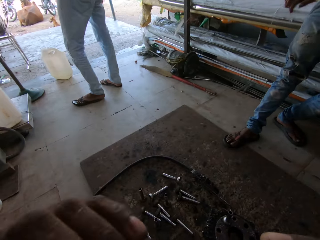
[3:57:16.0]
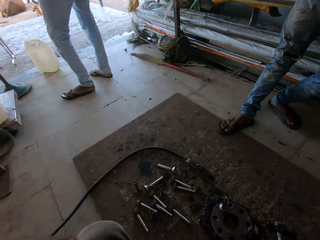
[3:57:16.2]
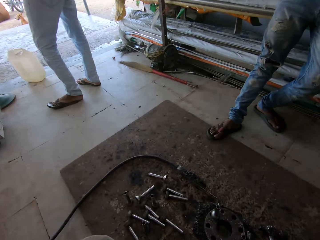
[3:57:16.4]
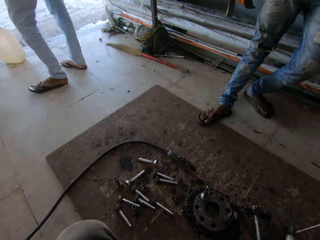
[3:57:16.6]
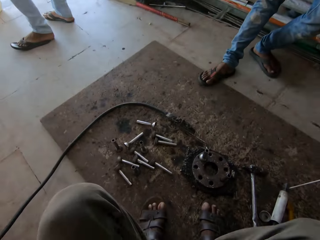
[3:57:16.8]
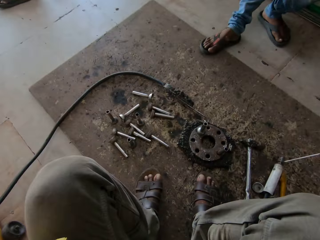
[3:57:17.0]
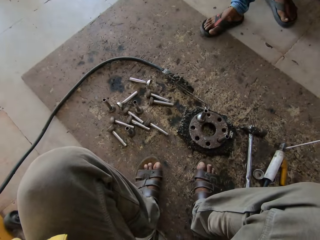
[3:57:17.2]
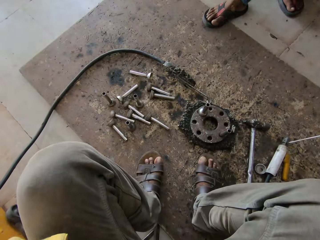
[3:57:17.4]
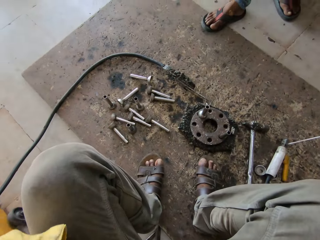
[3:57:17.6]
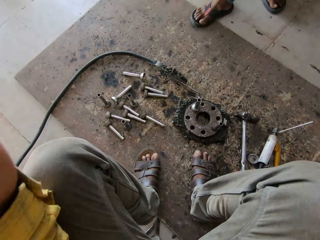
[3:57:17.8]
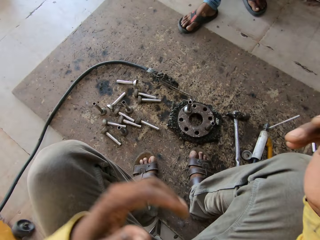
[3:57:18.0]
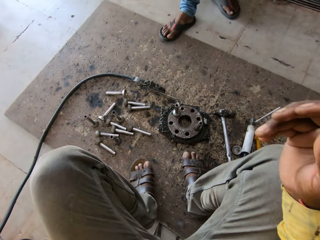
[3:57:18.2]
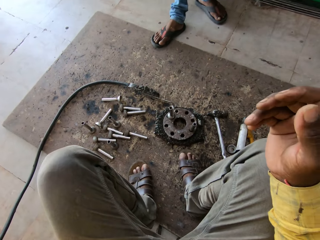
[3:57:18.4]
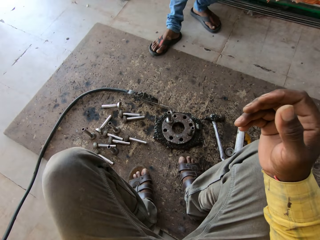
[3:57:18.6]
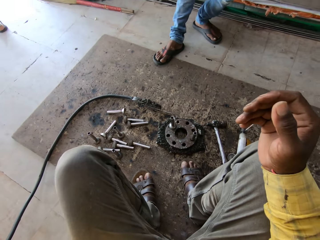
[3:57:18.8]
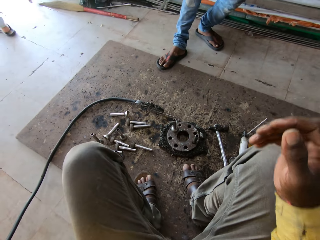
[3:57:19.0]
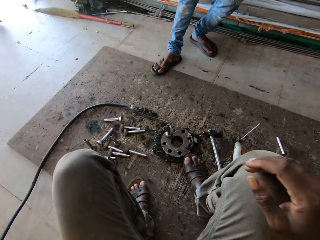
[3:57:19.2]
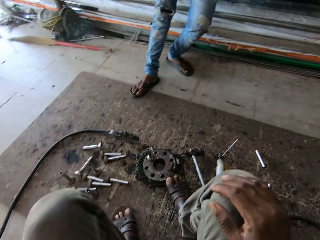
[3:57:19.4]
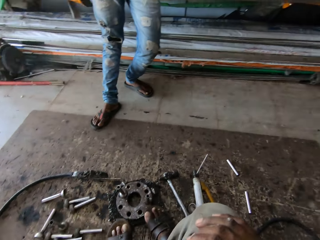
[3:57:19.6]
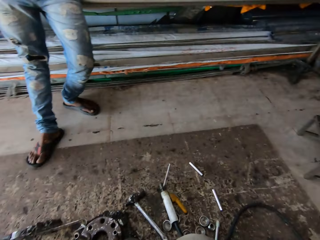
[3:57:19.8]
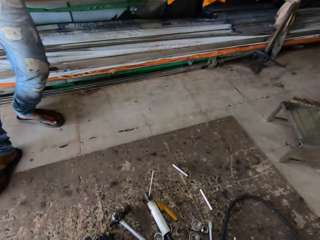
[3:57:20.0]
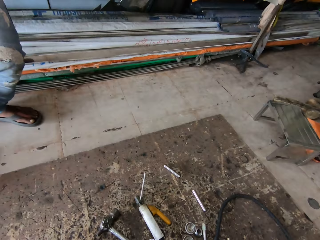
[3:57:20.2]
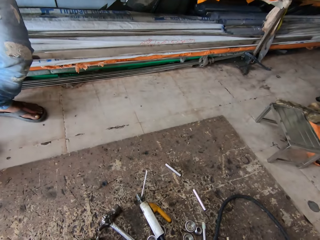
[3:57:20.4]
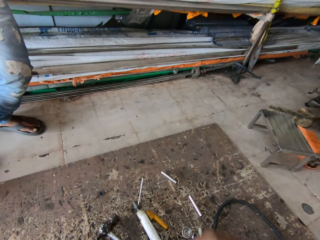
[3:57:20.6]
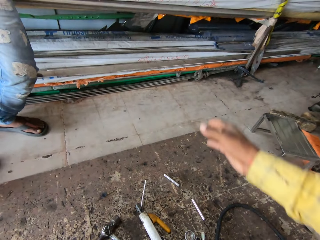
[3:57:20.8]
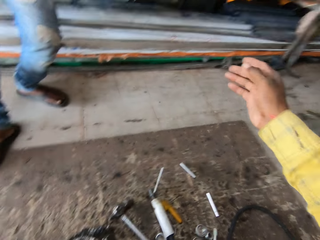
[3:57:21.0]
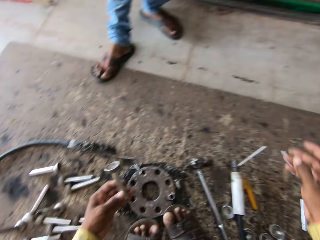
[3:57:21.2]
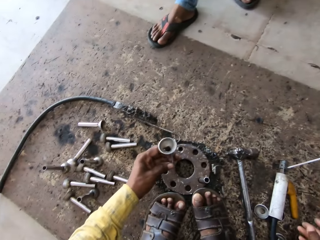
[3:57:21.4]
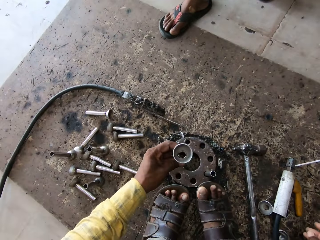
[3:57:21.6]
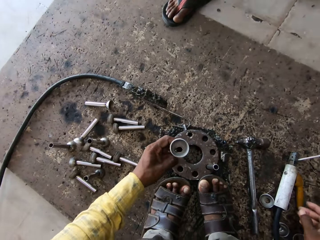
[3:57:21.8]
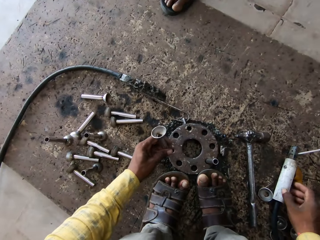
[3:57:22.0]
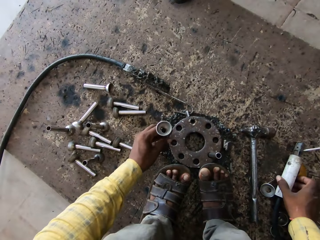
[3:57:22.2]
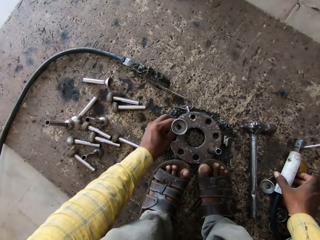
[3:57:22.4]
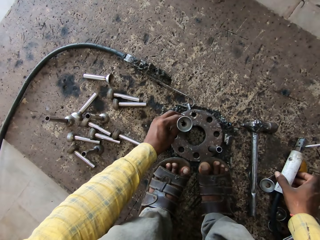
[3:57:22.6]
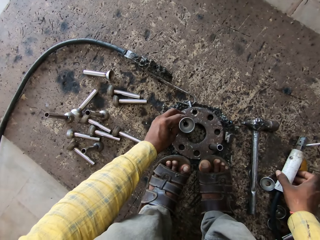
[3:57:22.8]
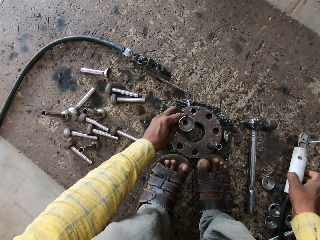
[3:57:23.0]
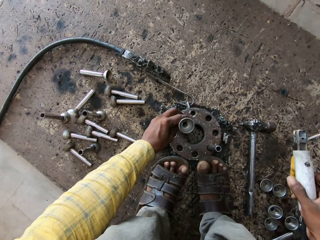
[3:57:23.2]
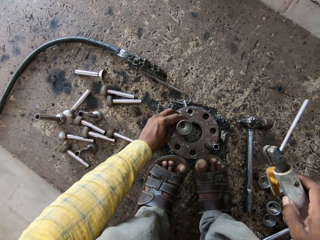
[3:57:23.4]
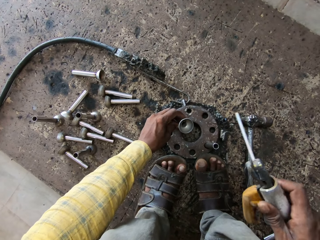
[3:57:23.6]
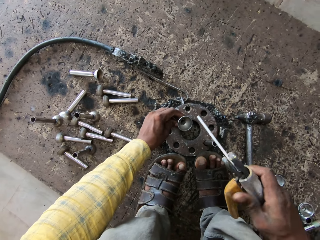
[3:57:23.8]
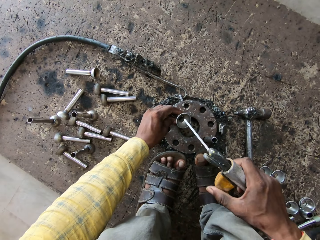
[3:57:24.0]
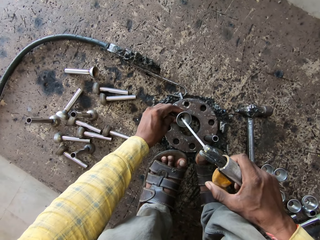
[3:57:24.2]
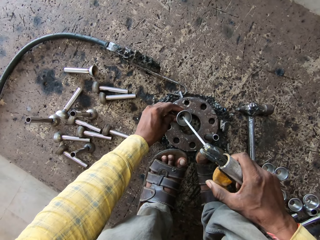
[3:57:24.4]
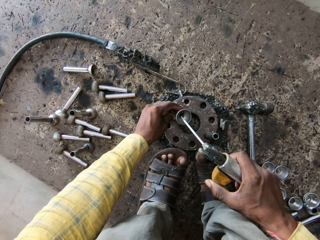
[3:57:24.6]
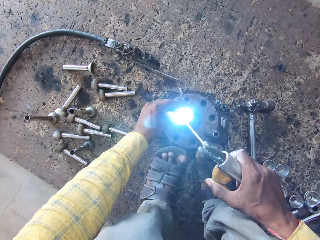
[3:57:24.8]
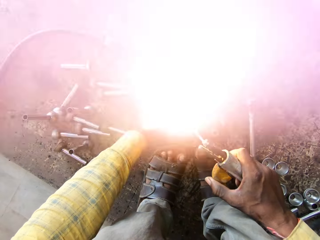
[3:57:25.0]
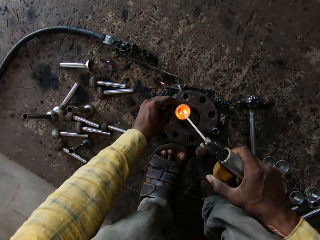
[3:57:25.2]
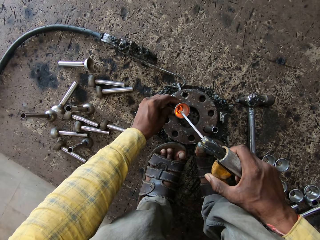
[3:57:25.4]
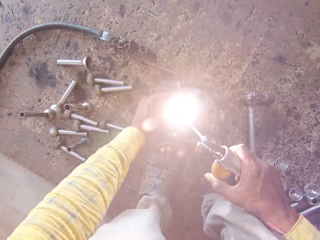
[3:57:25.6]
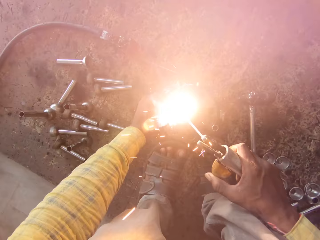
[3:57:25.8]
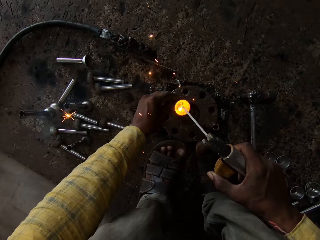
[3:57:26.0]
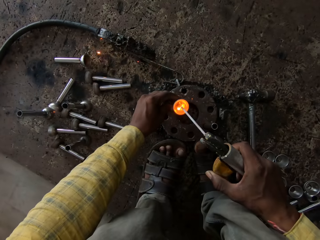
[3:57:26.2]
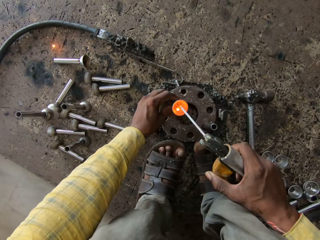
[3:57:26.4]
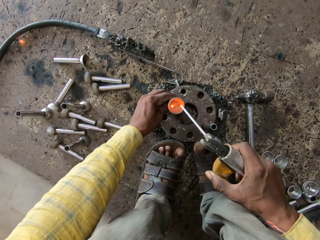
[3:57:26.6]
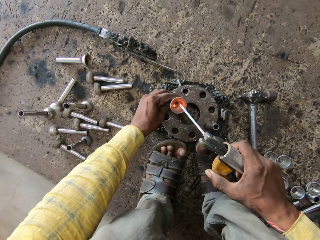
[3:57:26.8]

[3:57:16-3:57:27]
The camera wearer moves a hand. They wear the glasses, look around, and move a hand. They hold a stamped flange nut. They pick up the welding machine. They burn the stamped flange weld nut.

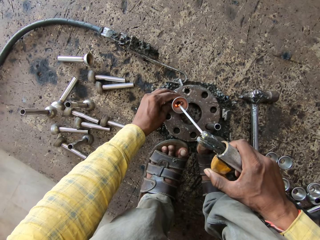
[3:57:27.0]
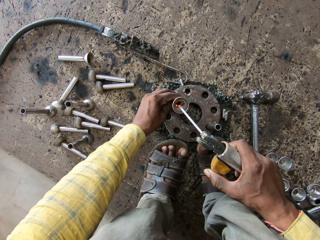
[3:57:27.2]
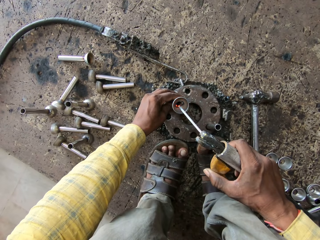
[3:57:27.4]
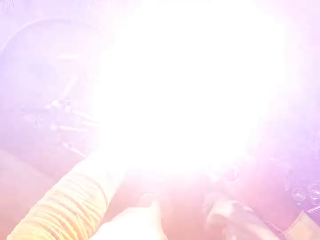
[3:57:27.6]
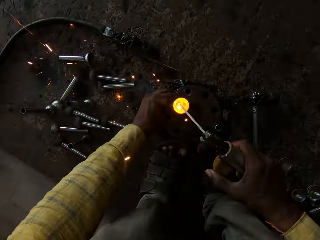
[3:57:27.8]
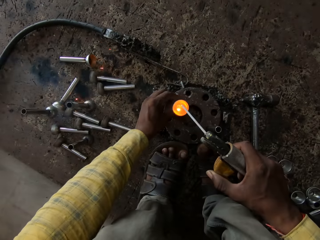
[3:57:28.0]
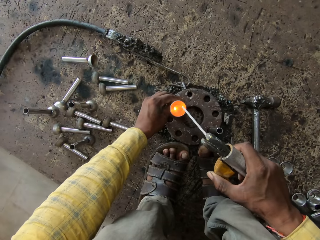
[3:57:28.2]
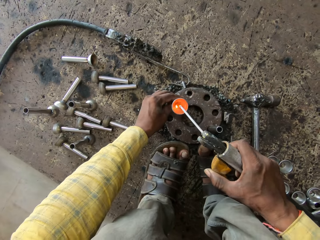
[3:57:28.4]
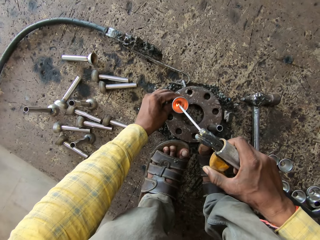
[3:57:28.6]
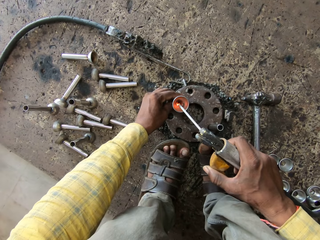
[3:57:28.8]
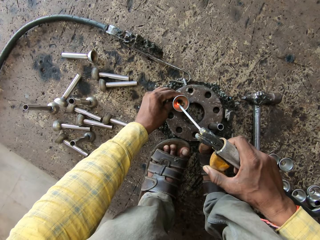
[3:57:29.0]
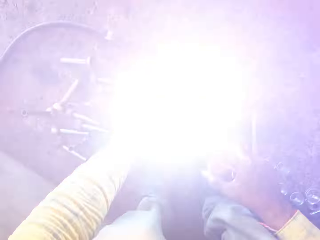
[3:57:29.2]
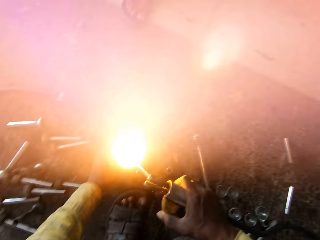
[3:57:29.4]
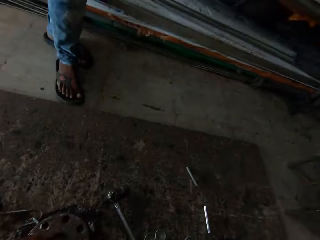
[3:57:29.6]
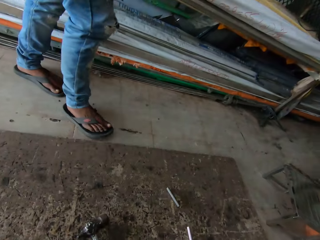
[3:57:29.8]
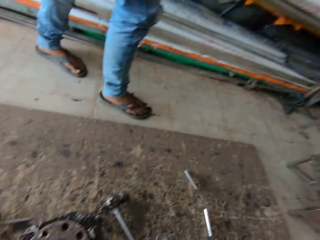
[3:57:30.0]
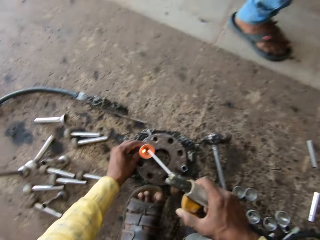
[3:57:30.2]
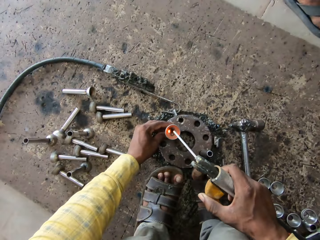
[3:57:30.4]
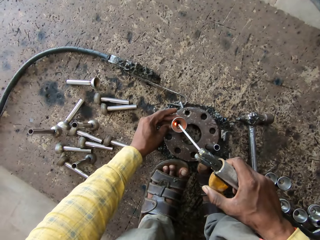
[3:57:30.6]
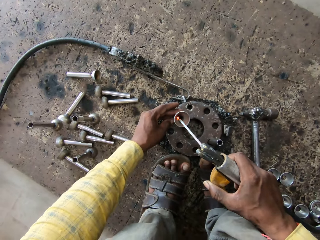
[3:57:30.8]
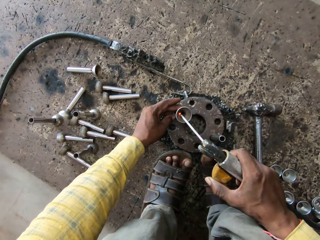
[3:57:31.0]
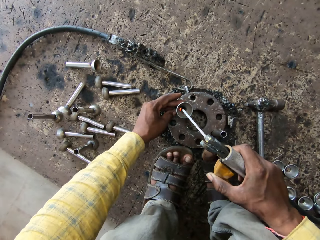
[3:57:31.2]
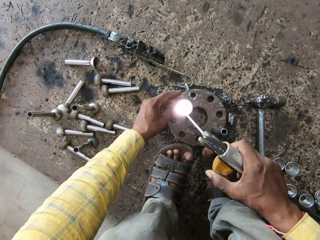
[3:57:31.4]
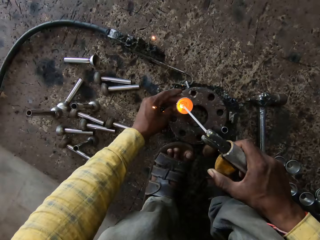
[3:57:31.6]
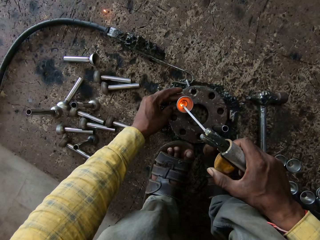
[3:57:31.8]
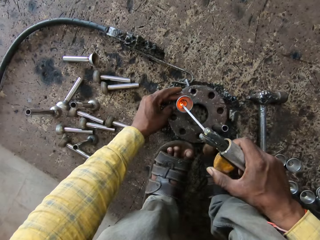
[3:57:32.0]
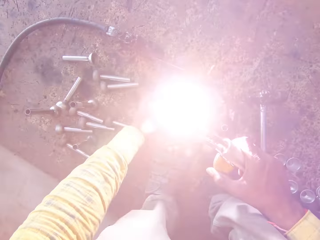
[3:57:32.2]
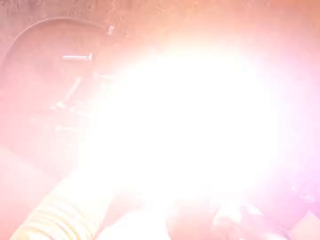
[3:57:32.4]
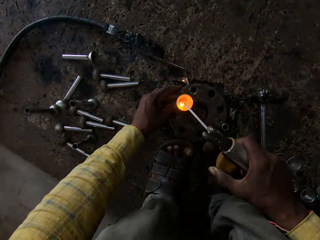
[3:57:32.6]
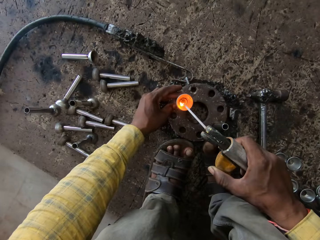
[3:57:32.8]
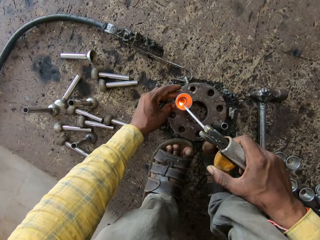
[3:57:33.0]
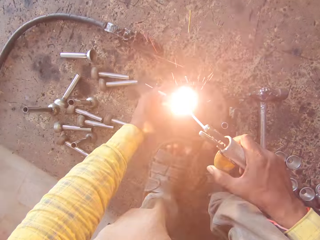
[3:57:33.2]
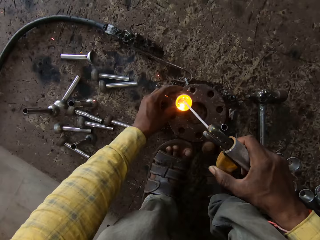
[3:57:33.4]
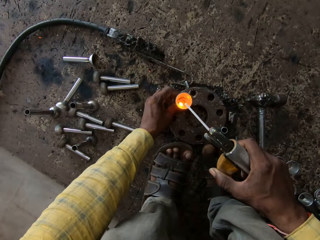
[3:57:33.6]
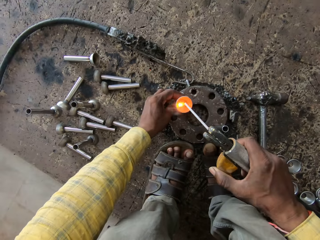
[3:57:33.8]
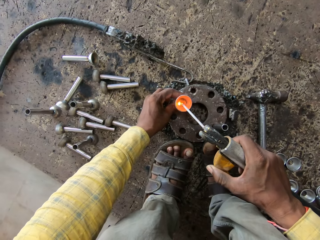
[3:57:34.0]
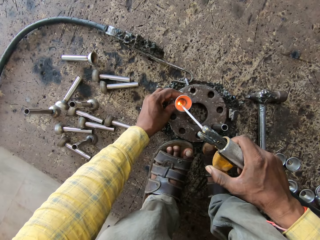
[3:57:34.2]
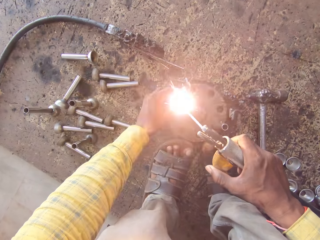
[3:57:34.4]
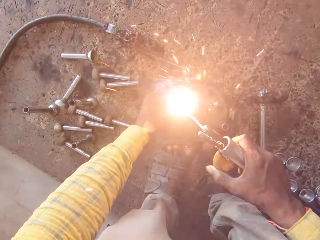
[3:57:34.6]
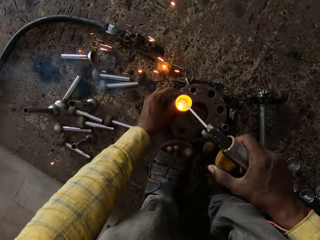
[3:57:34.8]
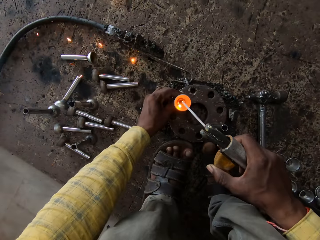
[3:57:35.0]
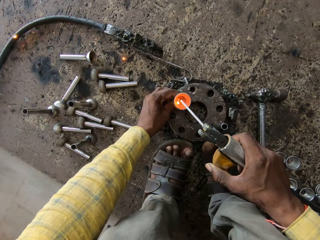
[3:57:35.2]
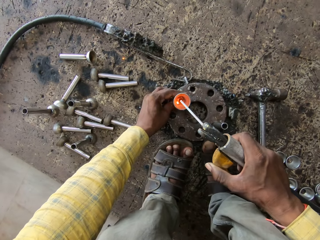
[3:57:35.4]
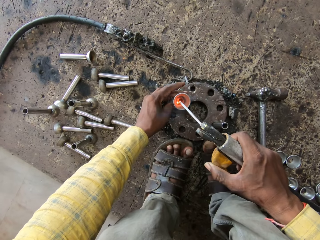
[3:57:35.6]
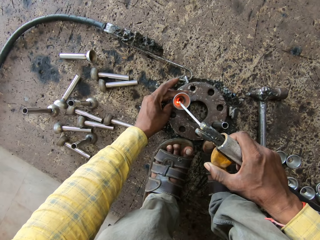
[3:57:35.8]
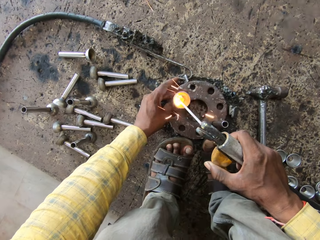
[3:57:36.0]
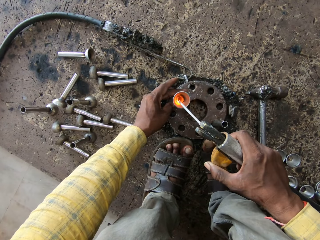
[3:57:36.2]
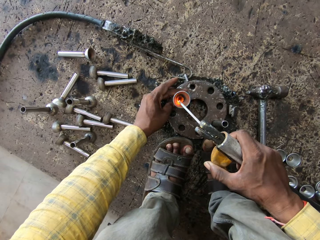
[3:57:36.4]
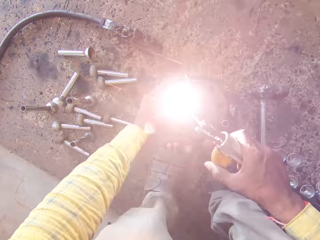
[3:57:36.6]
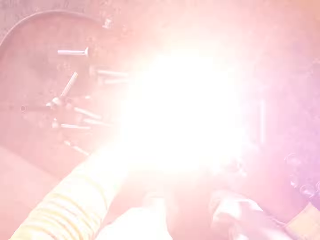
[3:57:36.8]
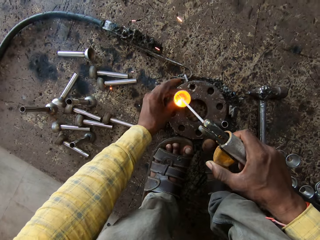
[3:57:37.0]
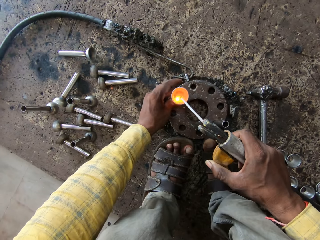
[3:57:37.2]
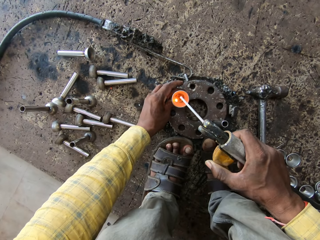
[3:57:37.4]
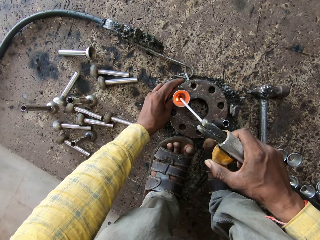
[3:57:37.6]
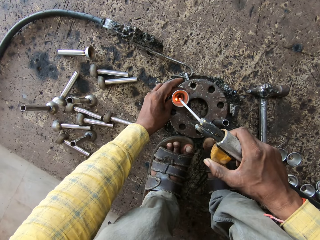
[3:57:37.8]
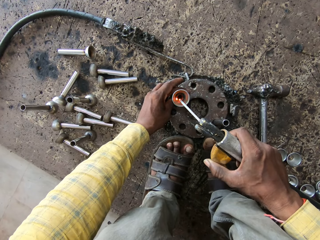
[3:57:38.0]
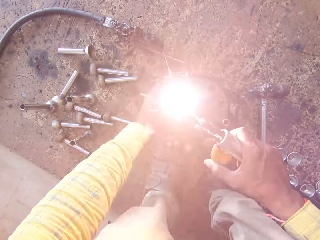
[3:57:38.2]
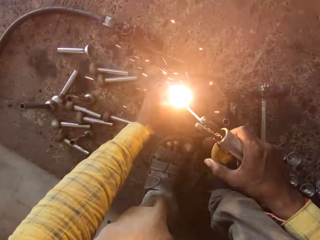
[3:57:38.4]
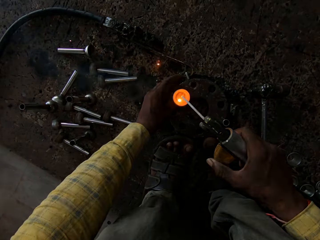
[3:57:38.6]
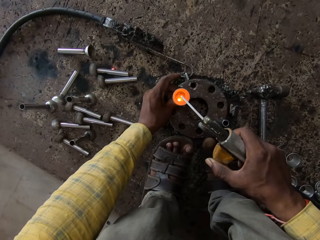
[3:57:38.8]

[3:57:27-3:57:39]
The camera wearer stops burning a stamped flange weld nut. They burn the stamped flange weld nut. They stop burning the stamped flange weld nut. They burn the stamped flange weld nut. They look around. A person walks around. The camera wearer looks around. They burn the stamped flange weld nut. They stop burning the stamped flange weld nut. They burn the stamped flange weld nut. They stop burning the stamped flange weld nut. They burn the stamped flange weld nut. They stop burning the stamped flange weld nut. They burn the stamped flange weld nut. They stop burning the stamped flange weld nut. They move a finger. They burn the stamped flange weld nut. They stop burning the stamped flange weld nut. They burn the stamped flange weld nut.
